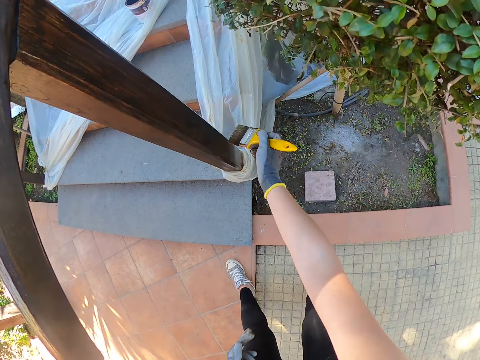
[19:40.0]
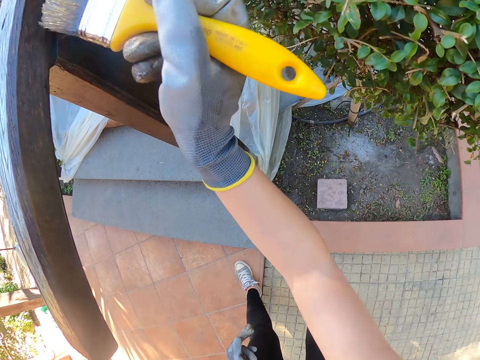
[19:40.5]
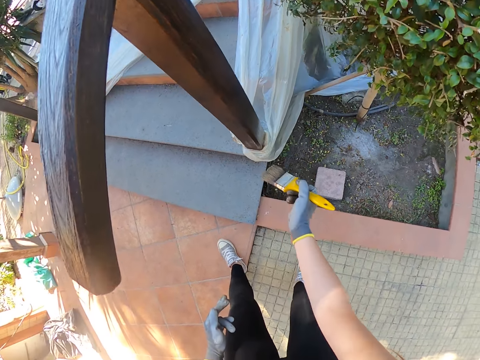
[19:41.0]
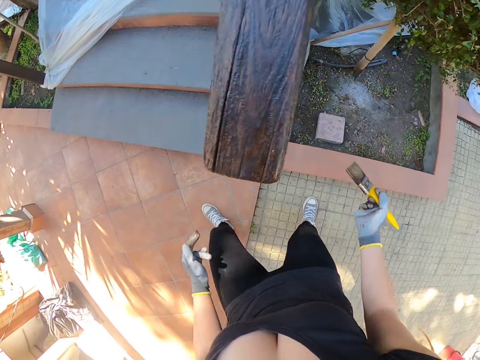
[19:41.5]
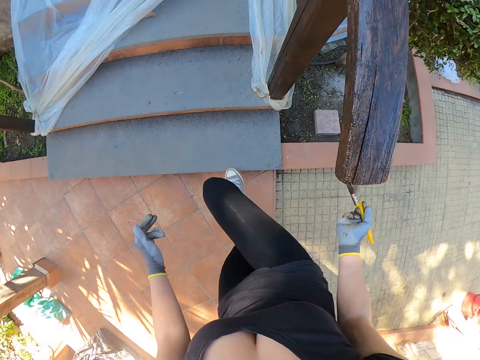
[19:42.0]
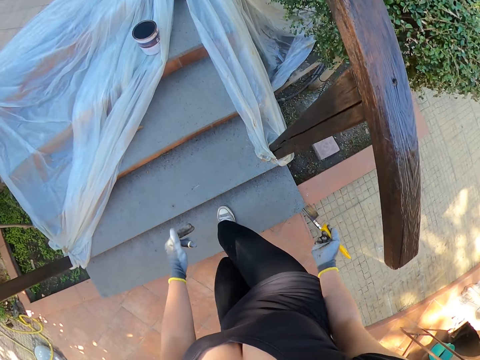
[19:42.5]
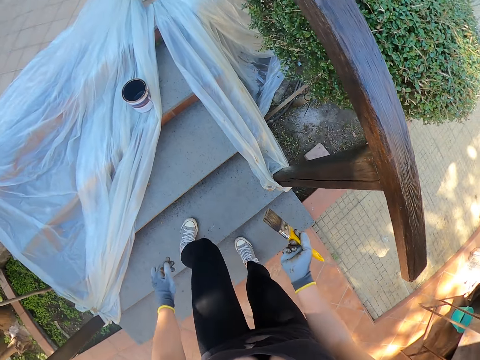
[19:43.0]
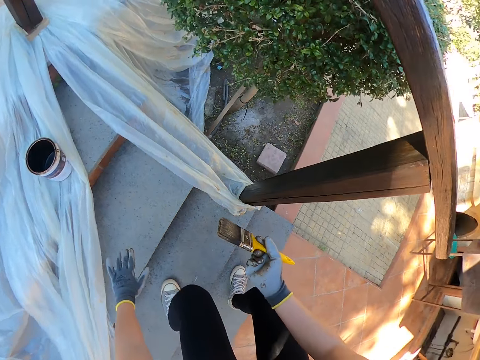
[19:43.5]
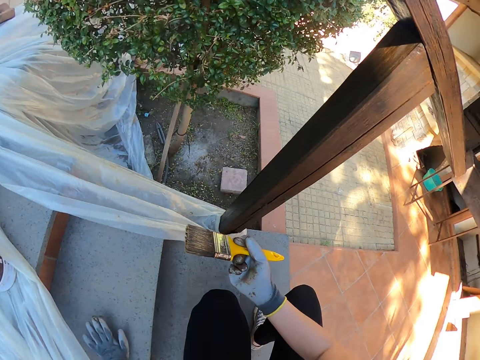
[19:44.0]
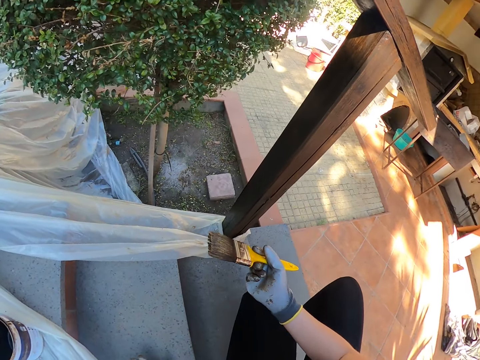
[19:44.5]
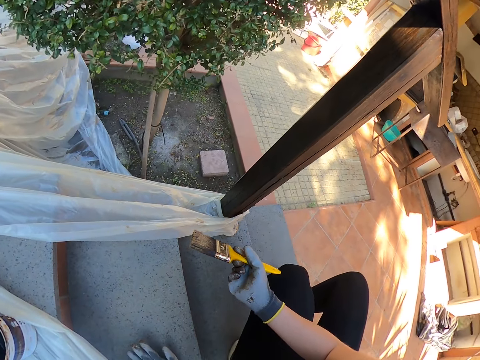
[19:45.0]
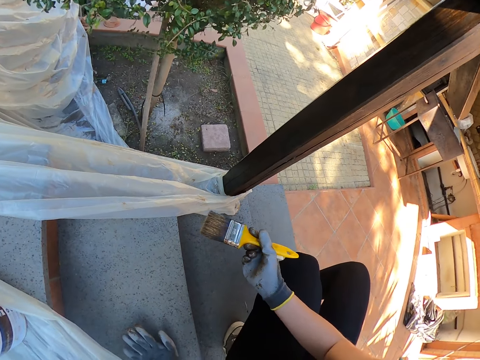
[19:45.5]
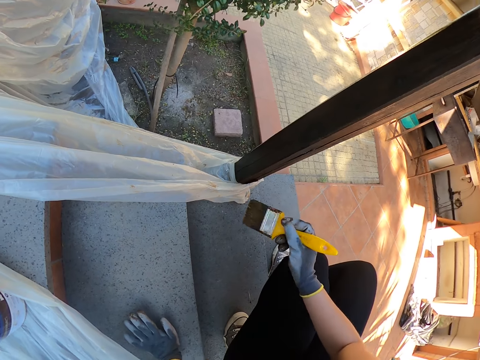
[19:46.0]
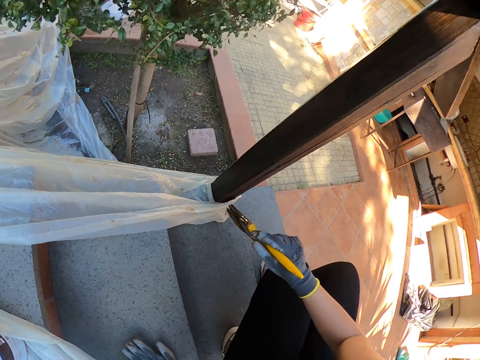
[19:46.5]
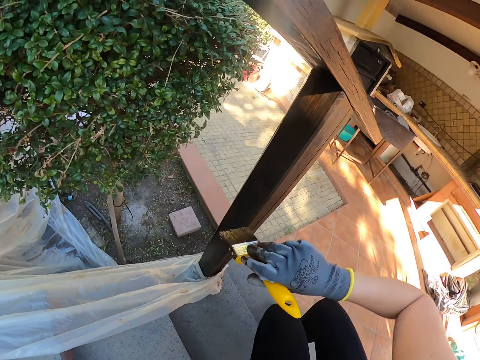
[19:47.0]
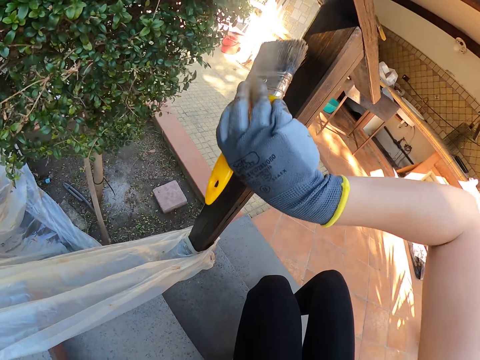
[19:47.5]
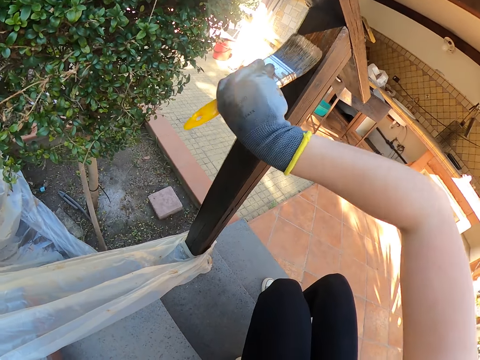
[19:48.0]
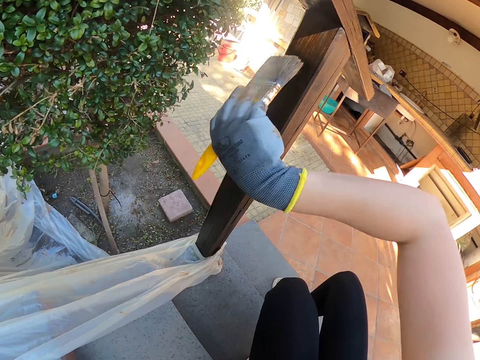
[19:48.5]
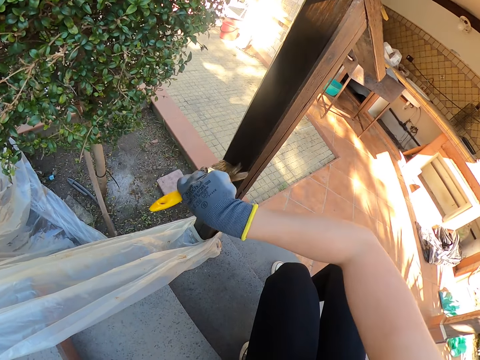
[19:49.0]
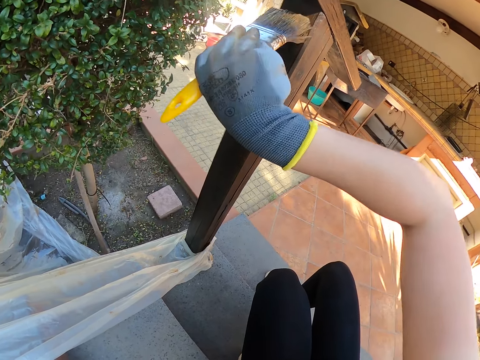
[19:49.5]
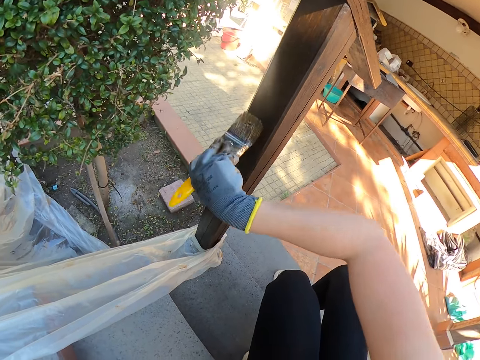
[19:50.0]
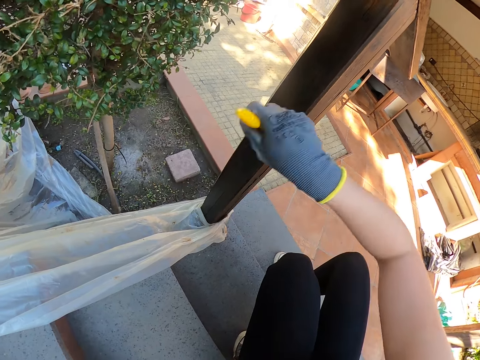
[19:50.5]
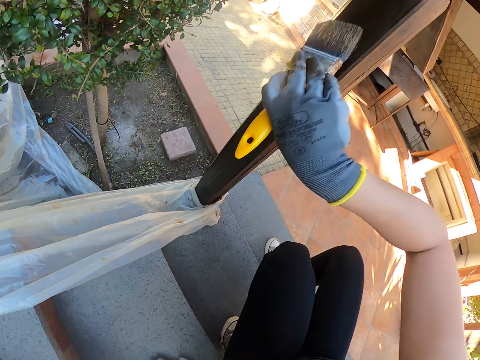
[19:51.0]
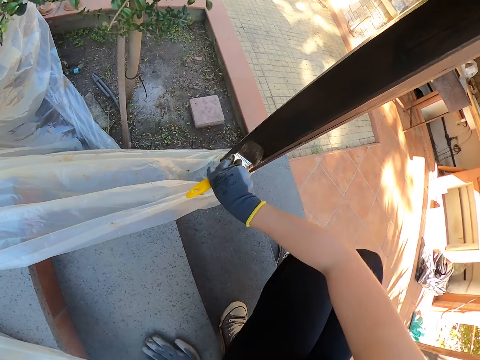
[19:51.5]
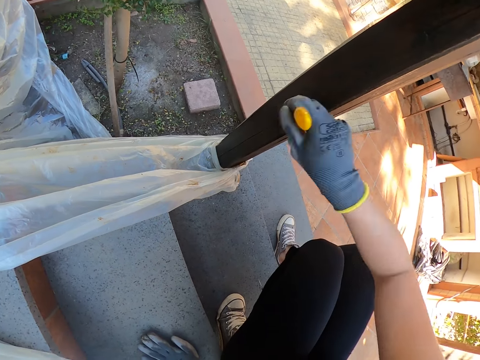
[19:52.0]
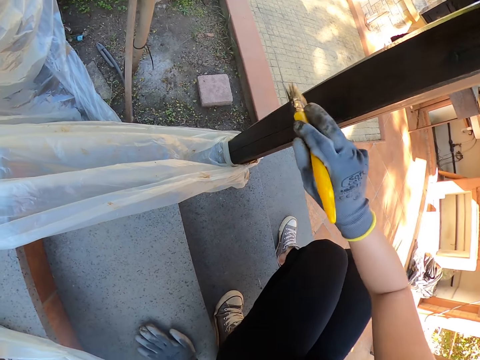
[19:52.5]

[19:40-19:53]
The camera wearer removes the brush from the newel post. They climb the stairs. They sit down on the stairs. They brush the newel post with the brush.

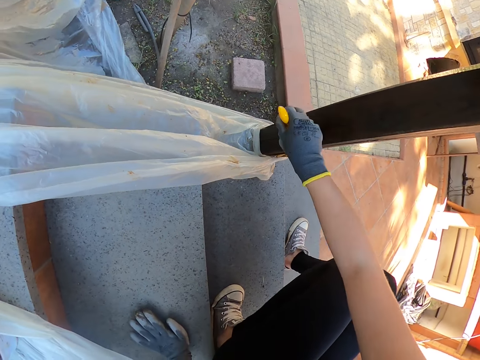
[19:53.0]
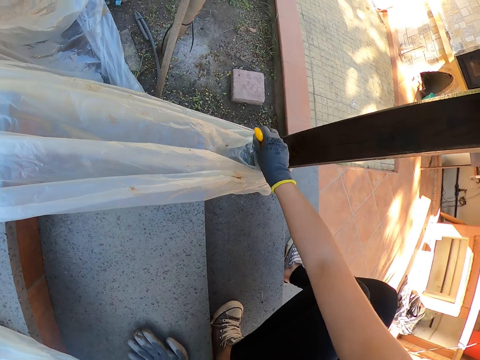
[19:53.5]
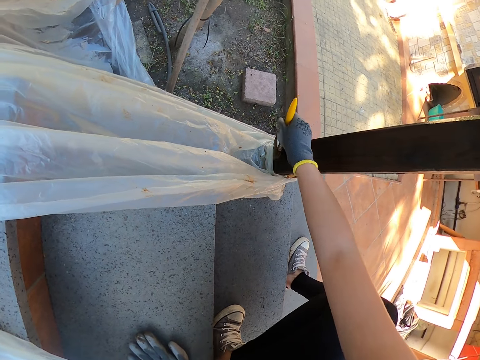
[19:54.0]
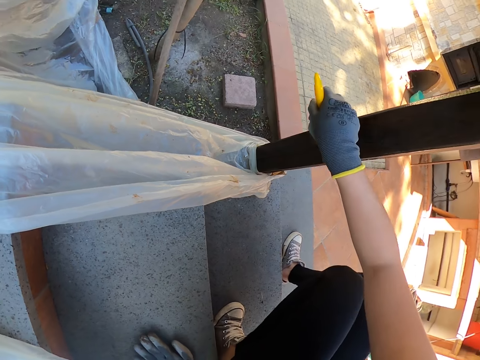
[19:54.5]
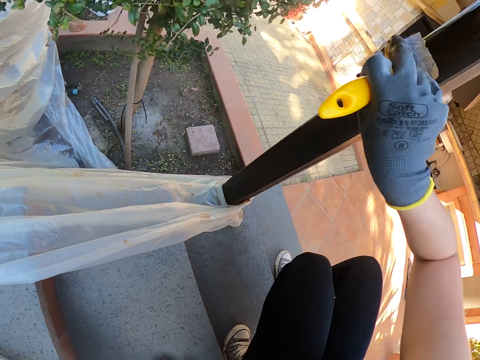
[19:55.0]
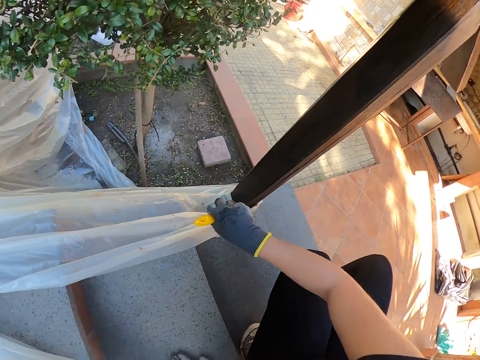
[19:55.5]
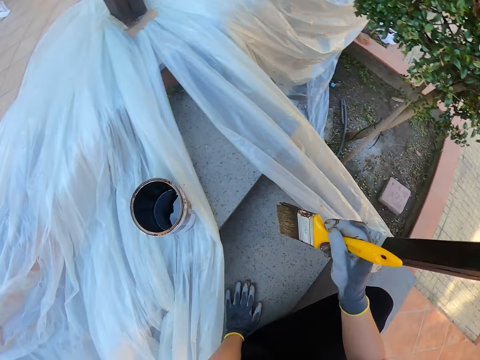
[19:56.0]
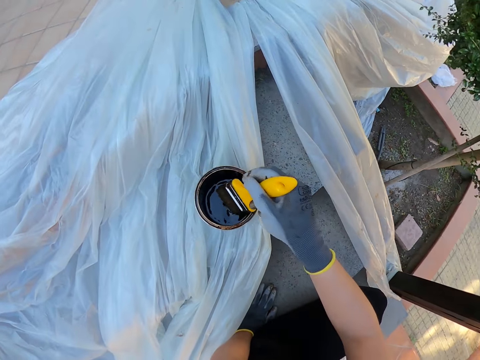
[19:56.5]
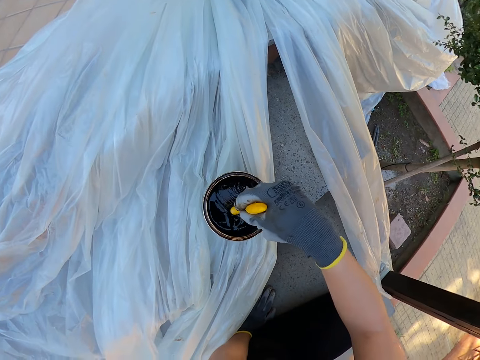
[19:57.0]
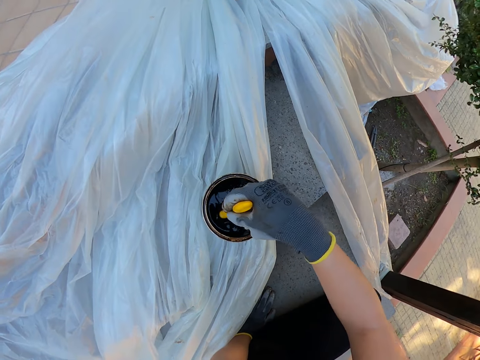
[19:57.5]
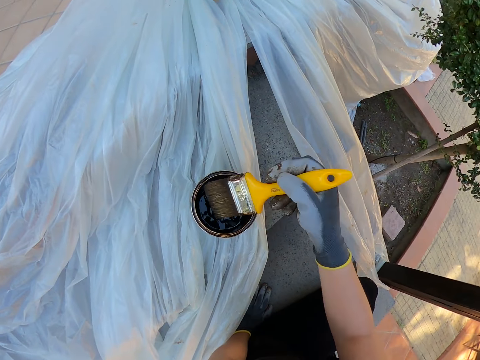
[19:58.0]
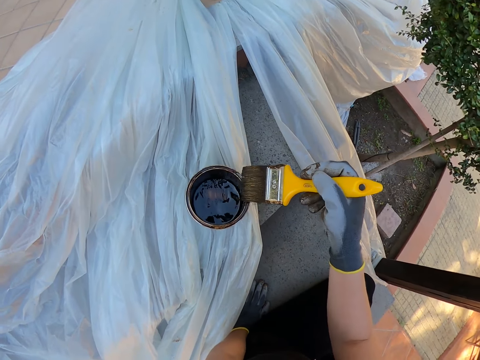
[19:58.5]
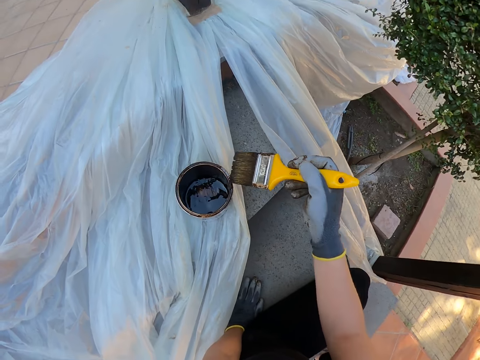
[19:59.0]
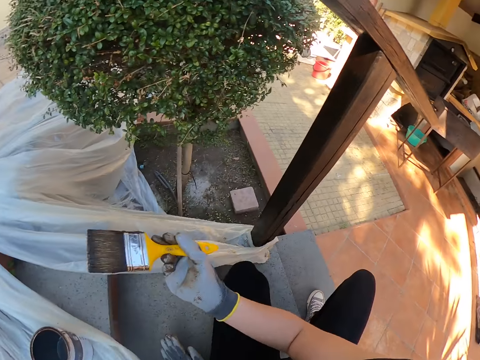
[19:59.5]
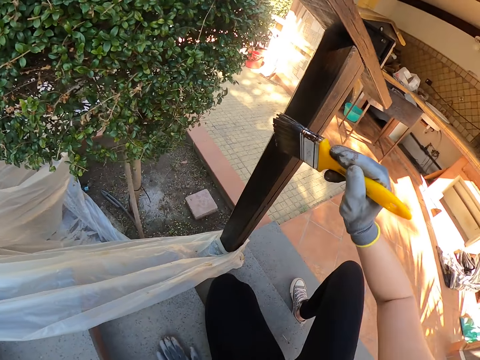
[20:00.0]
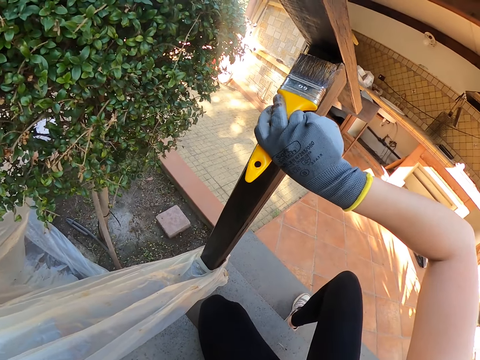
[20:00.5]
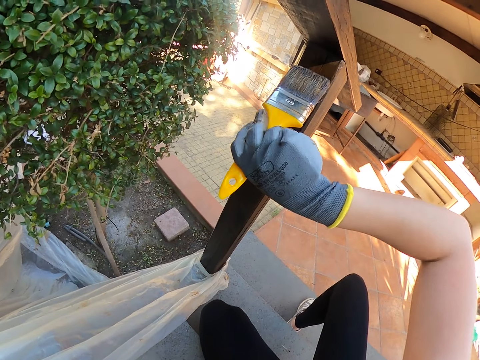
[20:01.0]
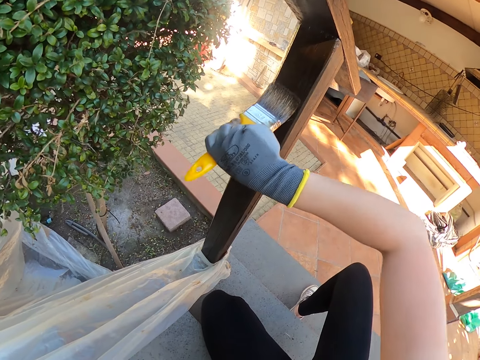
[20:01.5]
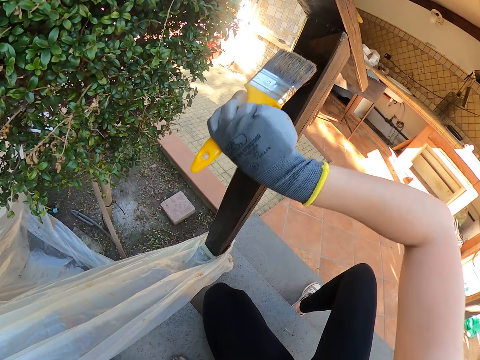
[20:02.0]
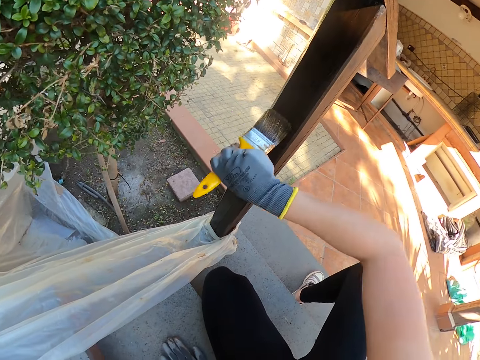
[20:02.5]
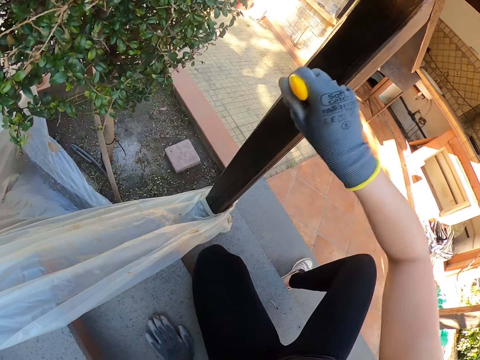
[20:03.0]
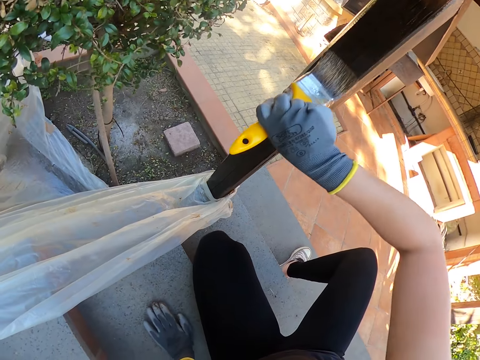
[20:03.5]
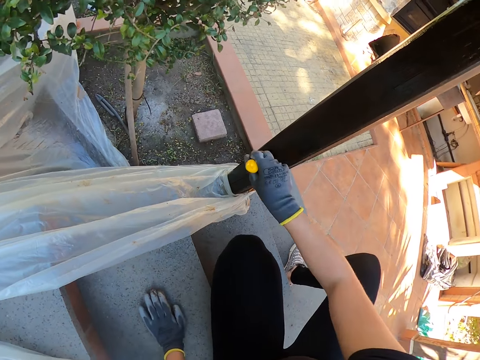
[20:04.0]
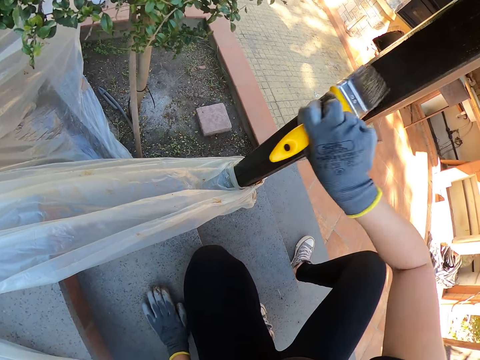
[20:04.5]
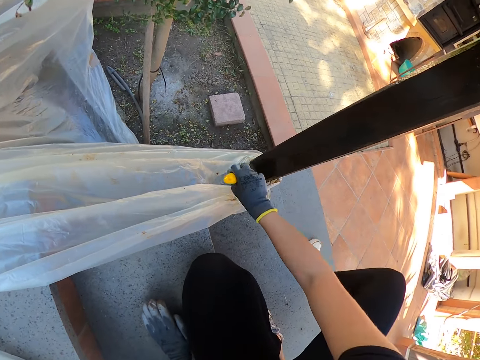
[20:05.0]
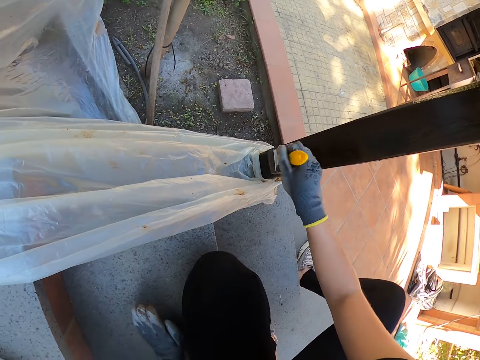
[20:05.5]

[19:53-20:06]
The camera wearer removes the brush from the newel post. They dip the brush into the paint can. They wipe the brush on the can mouth. They brush the newel post with the brush.
